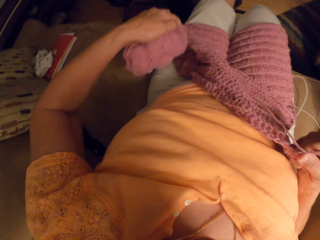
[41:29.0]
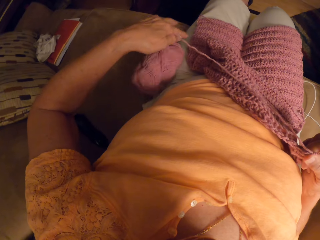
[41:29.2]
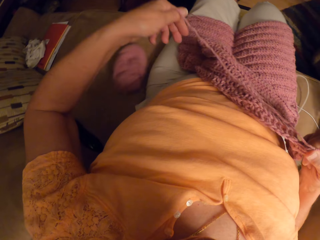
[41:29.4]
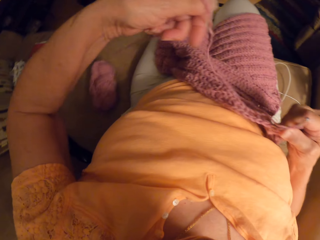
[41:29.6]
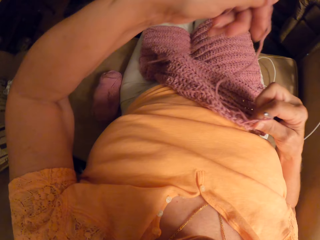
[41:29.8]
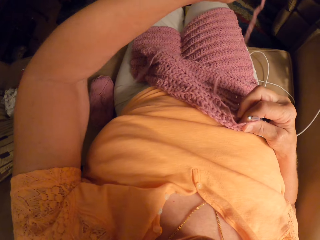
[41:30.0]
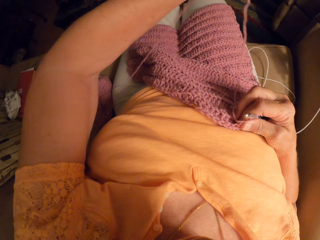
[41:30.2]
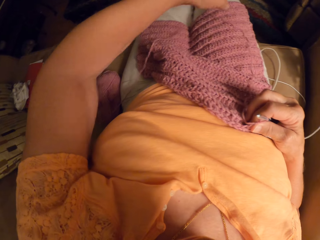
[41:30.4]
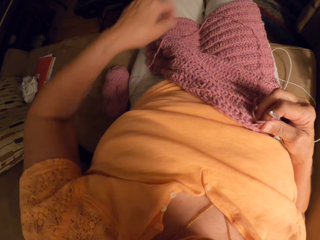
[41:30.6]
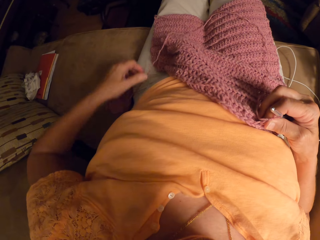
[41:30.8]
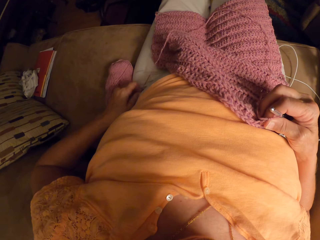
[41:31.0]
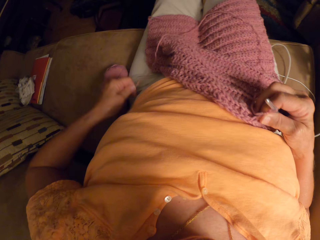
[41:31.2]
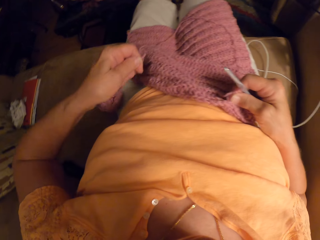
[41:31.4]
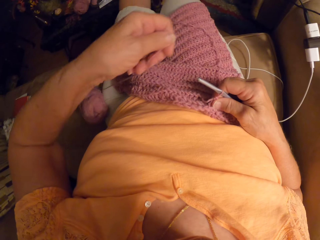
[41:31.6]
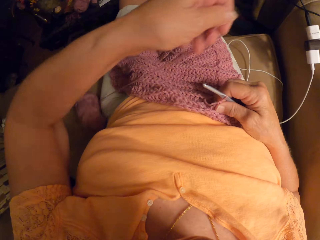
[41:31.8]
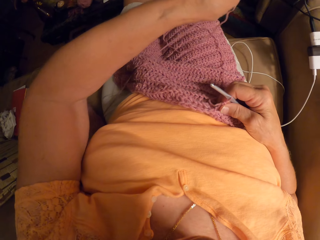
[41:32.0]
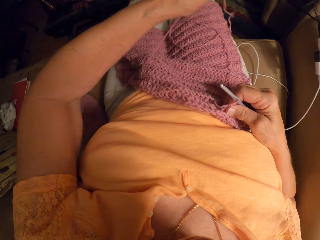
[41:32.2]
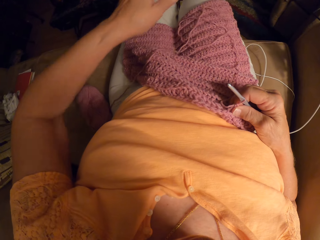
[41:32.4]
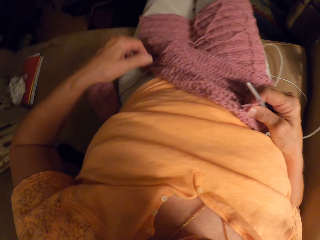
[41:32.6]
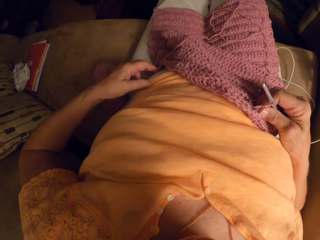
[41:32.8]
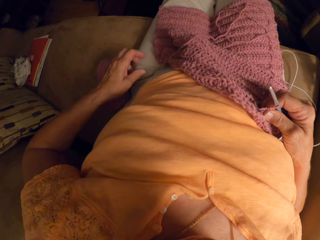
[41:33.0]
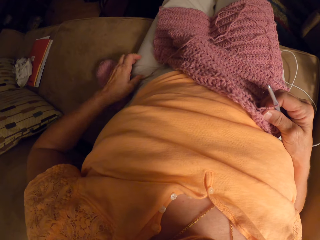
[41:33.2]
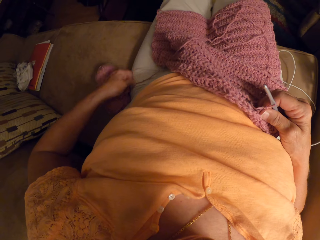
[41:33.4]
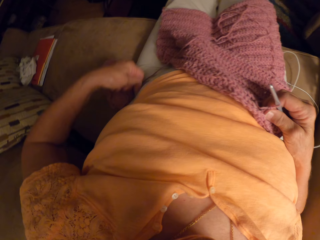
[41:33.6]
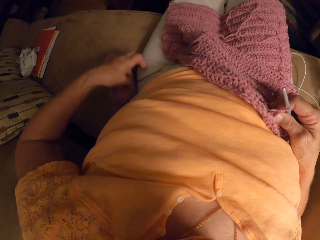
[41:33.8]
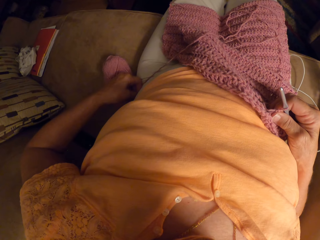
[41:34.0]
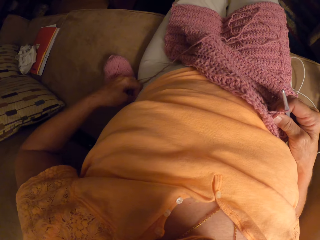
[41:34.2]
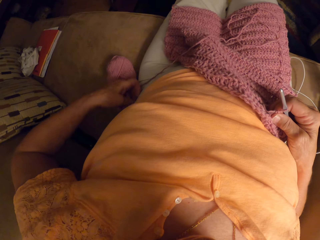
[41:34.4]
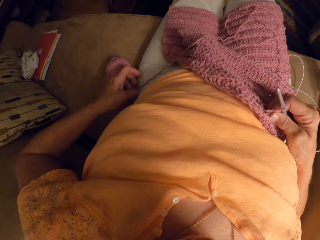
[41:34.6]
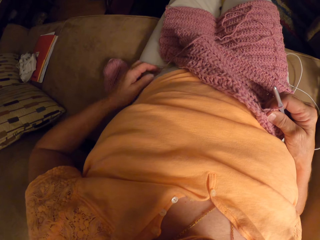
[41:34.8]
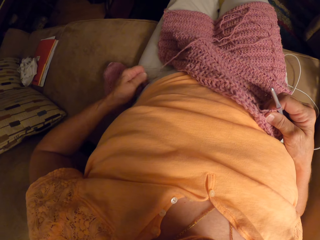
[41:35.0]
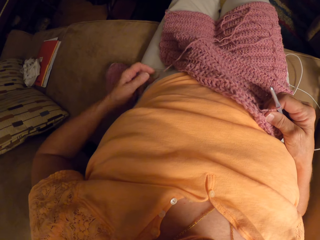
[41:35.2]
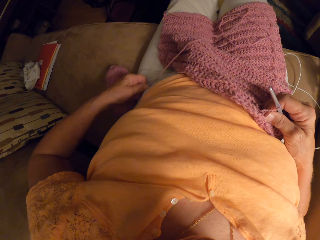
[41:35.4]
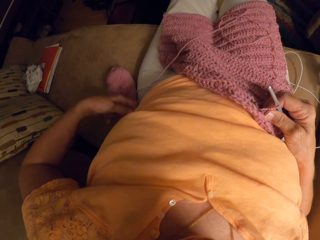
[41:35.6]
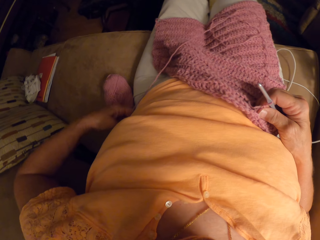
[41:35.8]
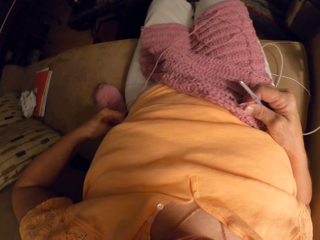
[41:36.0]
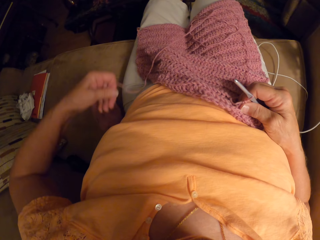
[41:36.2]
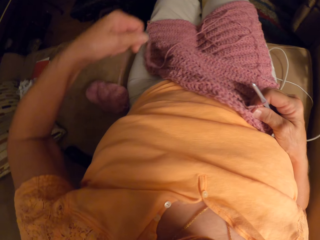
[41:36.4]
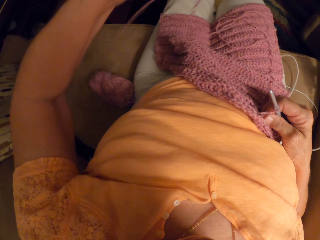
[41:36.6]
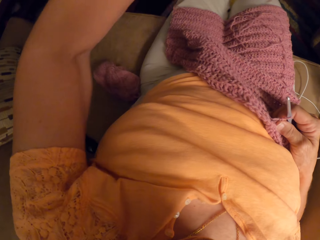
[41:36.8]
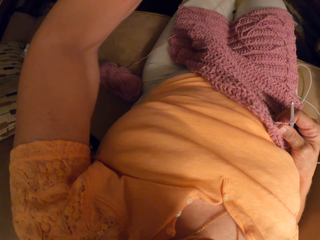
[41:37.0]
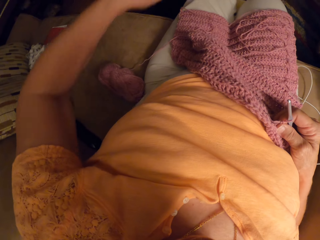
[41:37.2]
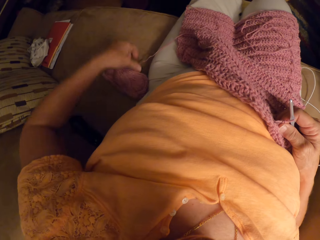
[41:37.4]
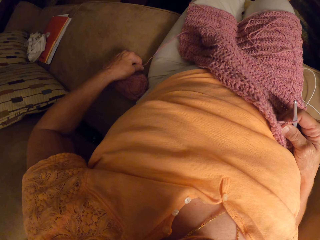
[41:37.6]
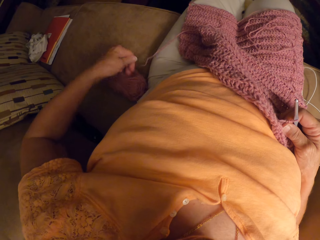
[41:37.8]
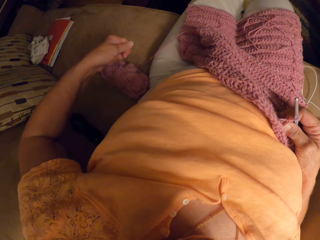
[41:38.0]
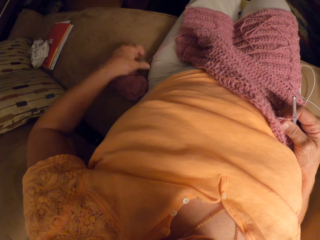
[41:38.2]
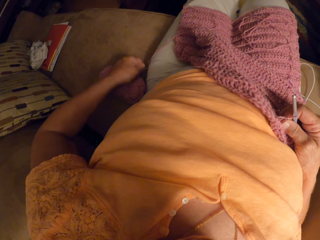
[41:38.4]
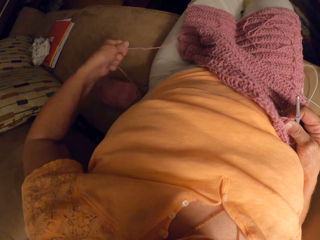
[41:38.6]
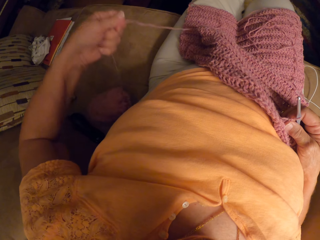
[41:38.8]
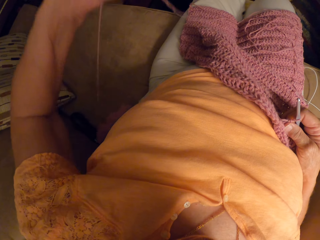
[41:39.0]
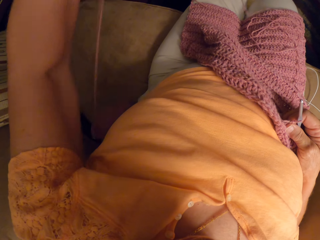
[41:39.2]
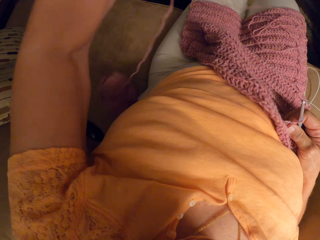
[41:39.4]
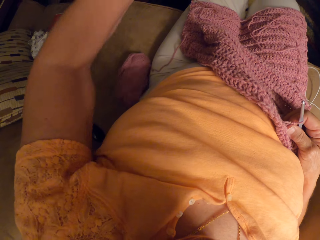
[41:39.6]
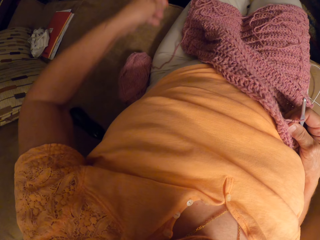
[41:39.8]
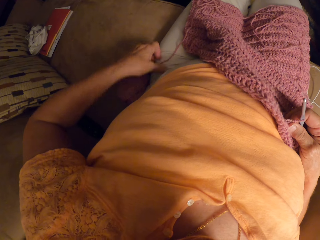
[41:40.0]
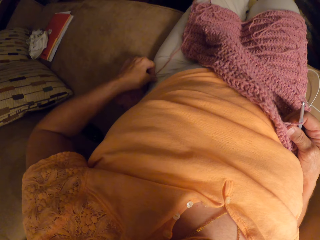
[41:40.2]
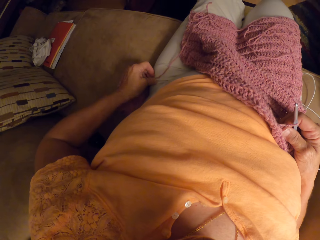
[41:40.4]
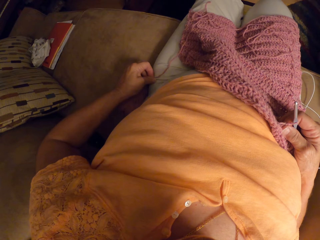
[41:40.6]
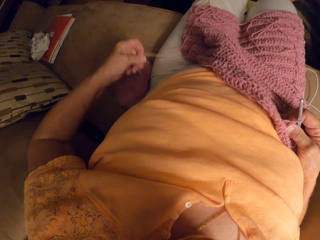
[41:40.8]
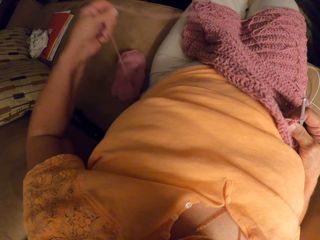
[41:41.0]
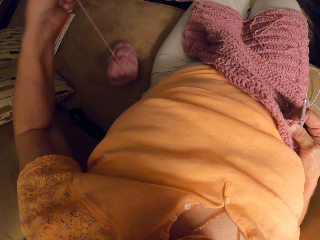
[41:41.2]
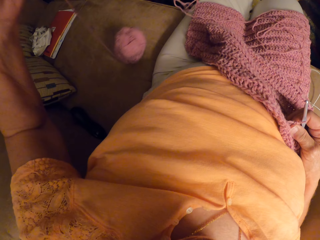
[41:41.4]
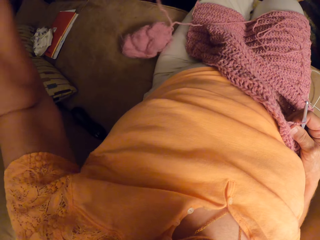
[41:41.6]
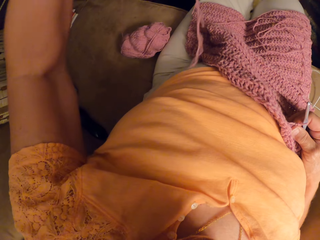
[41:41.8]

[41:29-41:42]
The camera wearer drops the yarn or wool back on the chair. She pulls the yarn with her left hand. She lets go of the wool. She pulls the wool, lifts the wool and lets go of the wool. She pulls the wool and lifts the wool.

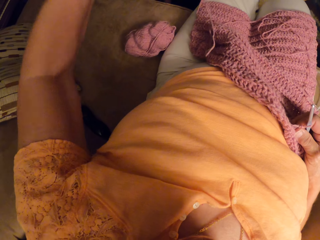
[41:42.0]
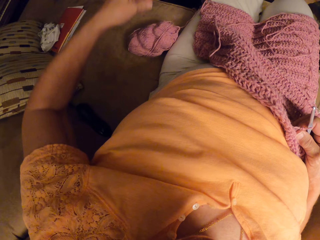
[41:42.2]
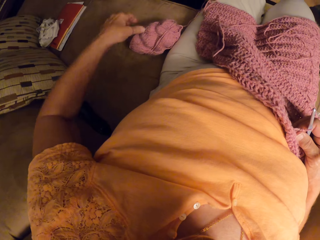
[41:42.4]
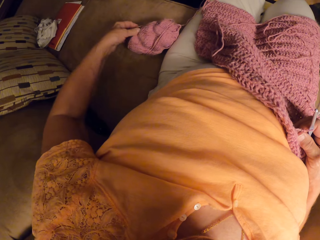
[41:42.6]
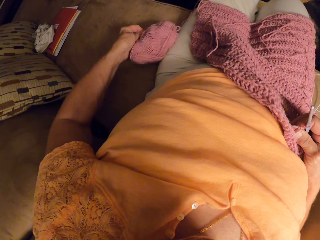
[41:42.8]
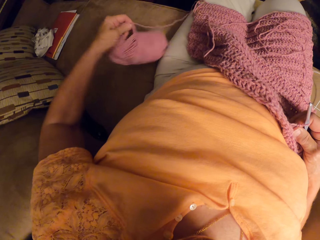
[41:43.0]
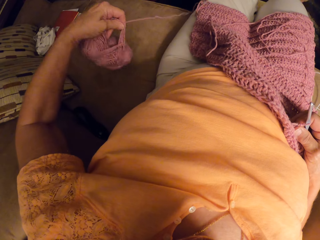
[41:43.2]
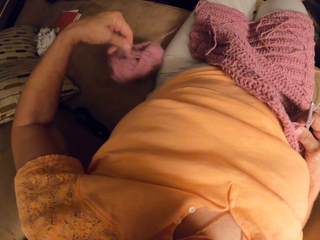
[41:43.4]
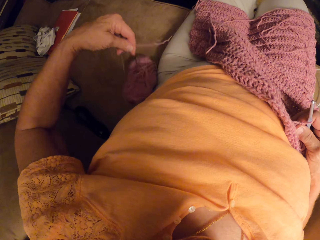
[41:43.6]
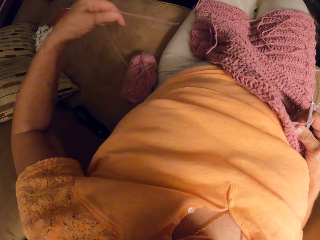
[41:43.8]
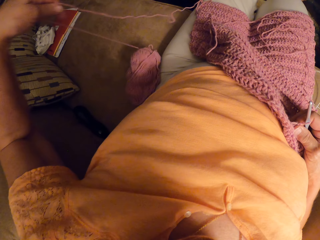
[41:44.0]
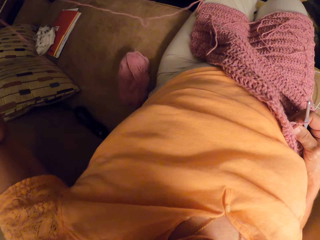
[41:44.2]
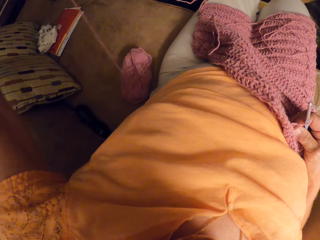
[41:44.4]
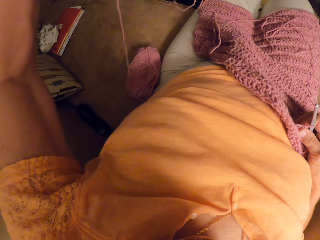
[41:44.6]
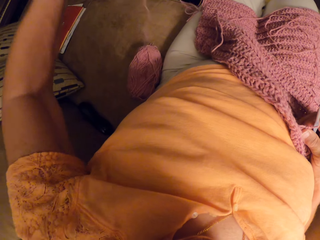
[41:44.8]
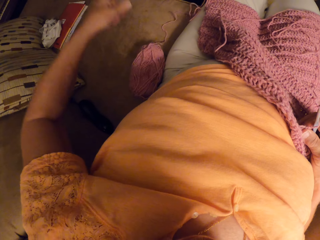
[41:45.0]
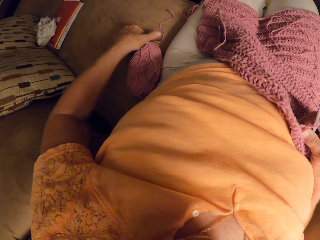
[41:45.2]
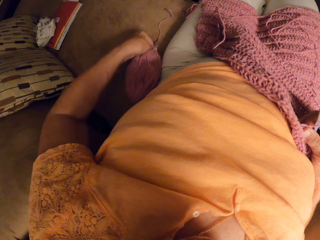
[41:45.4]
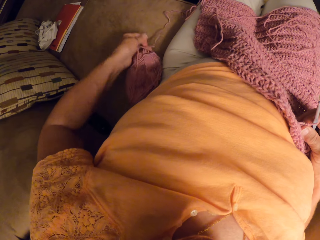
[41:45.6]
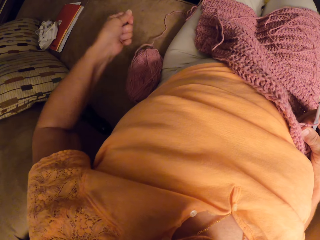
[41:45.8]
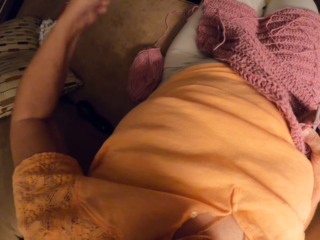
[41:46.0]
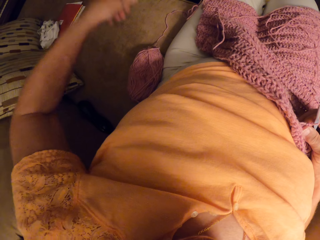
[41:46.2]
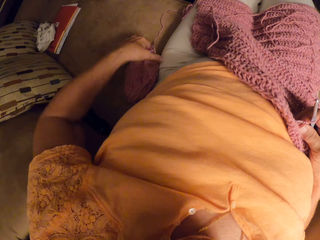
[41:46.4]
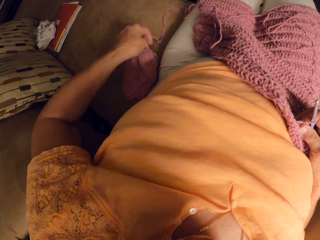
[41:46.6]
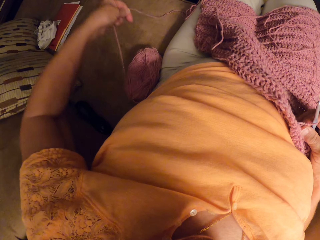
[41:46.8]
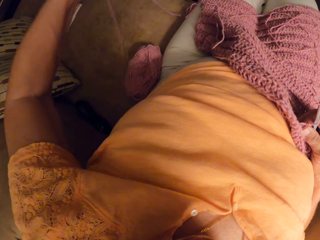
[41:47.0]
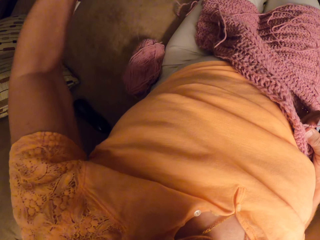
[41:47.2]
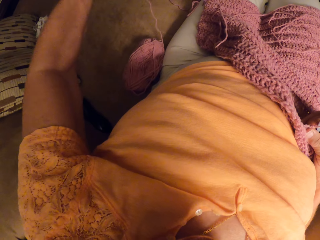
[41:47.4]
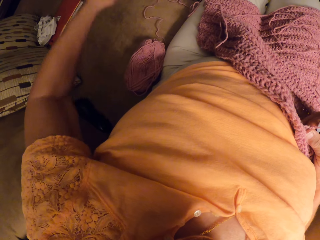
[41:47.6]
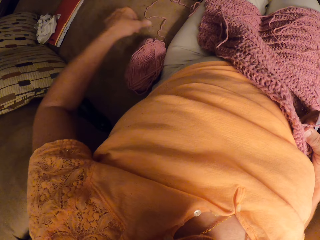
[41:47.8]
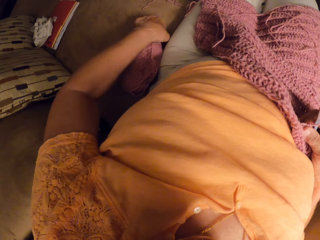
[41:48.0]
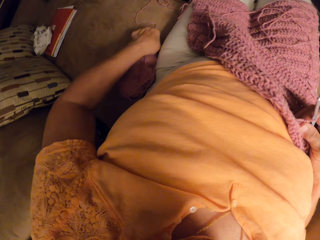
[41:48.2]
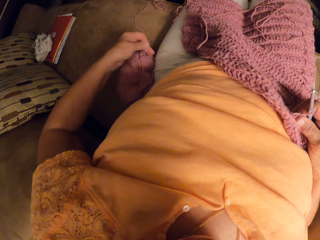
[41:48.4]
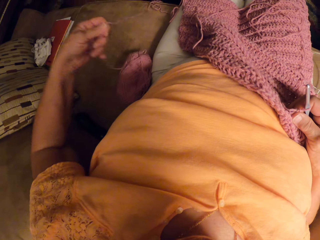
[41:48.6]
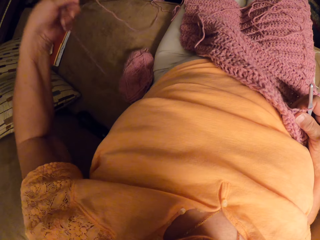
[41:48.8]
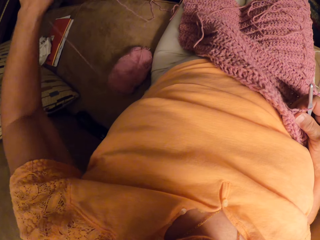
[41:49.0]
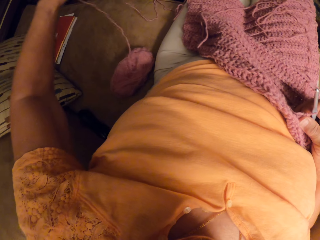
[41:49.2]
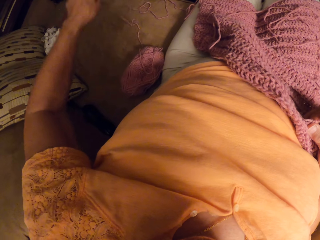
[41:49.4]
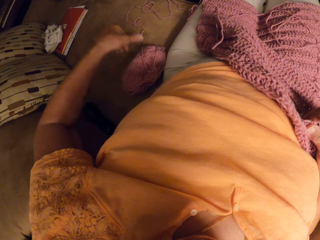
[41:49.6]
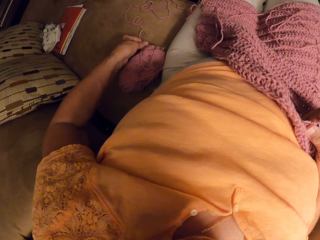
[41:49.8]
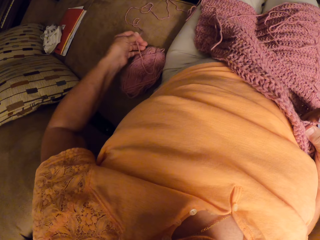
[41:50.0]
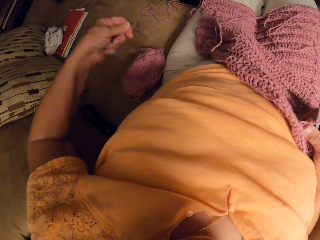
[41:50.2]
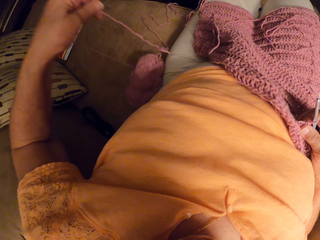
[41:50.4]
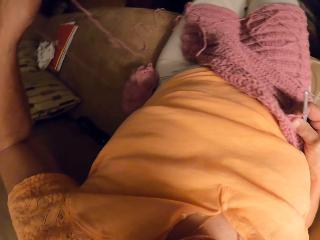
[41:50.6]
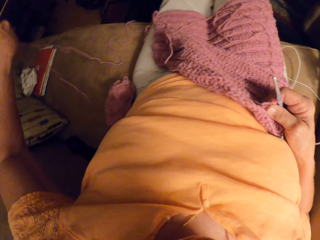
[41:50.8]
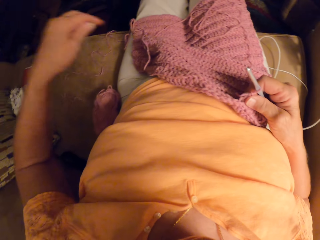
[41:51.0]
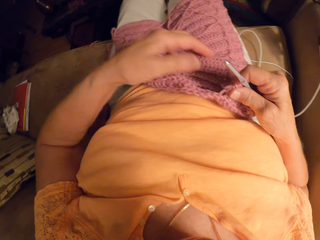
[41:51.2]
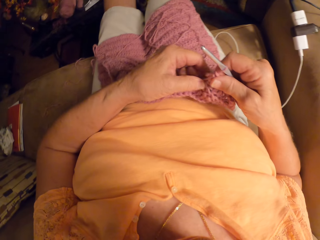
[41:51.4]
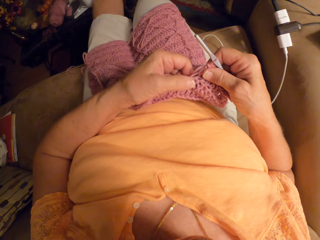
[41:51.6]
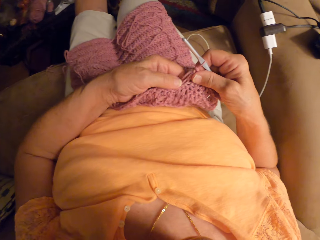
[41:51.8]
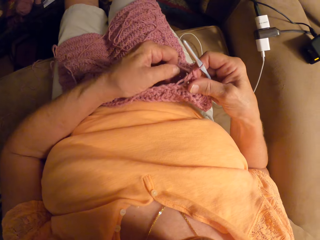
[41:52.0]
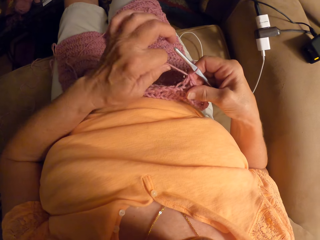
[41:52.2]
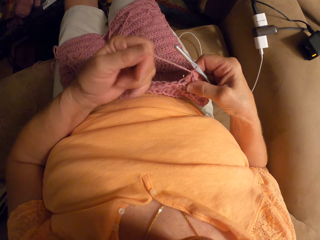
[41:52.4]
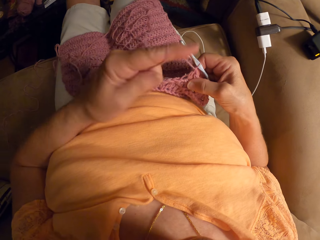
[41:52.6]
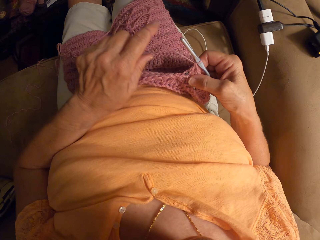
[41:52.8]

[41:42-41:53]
The camera wearer lets go of the wool. She picks up the yarn, lets go of the yarn, pulls the wool, lets go of the wool, pulls the wool, lets go of the wool, pulls the wool, lets go of the wool, pulls the wool and lets go of the wool. She holds the cloth. She twirls the yarn with her left hand.
